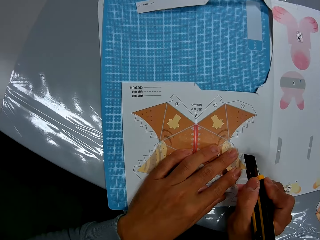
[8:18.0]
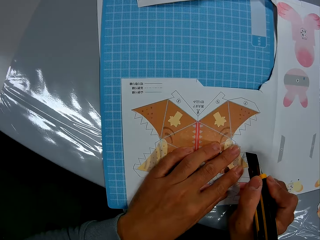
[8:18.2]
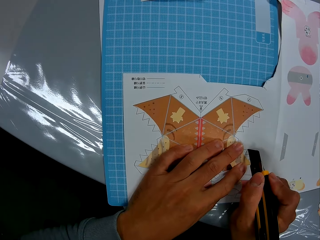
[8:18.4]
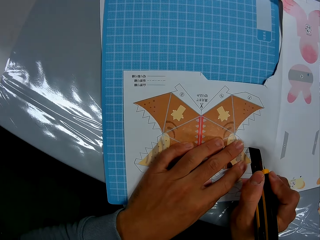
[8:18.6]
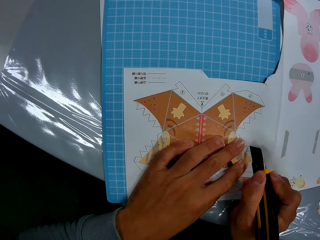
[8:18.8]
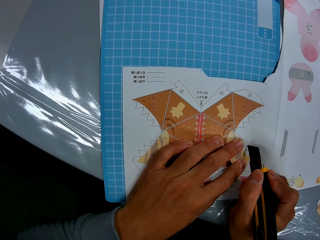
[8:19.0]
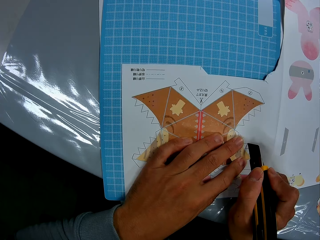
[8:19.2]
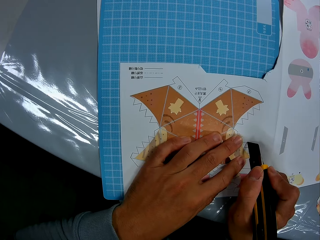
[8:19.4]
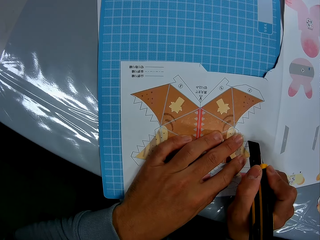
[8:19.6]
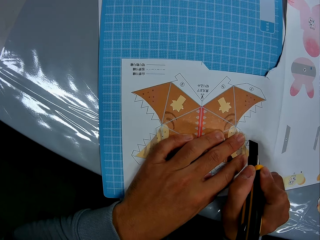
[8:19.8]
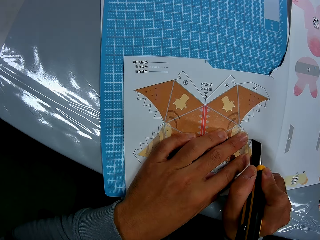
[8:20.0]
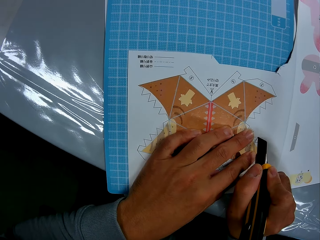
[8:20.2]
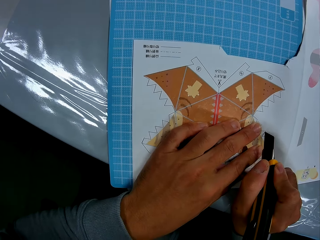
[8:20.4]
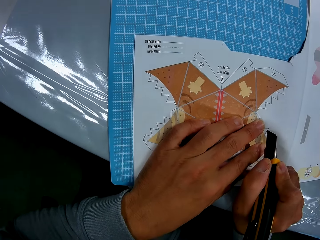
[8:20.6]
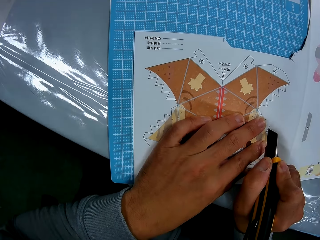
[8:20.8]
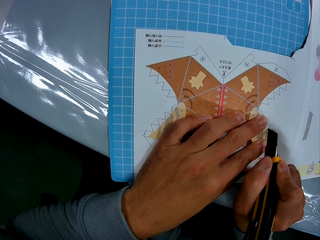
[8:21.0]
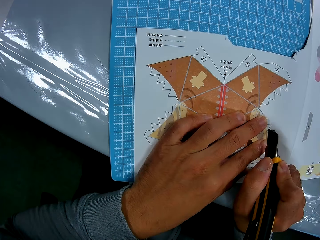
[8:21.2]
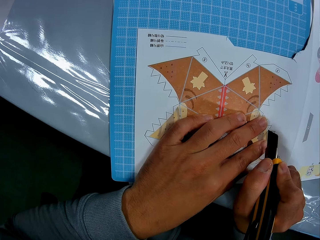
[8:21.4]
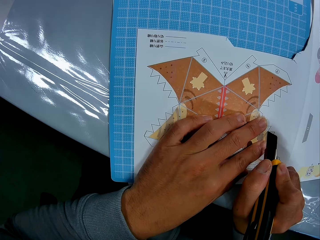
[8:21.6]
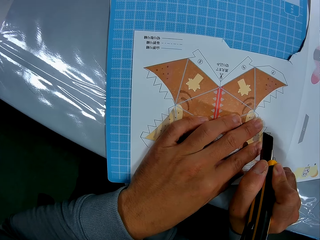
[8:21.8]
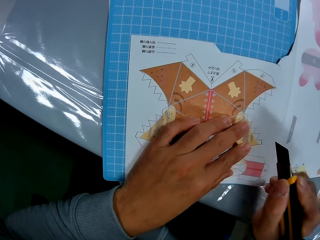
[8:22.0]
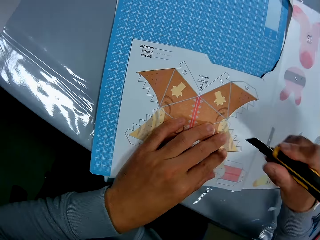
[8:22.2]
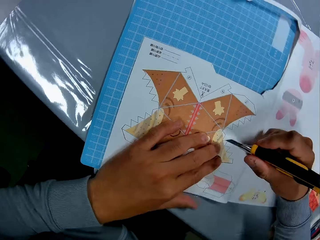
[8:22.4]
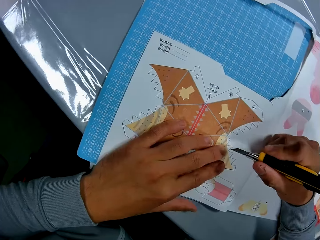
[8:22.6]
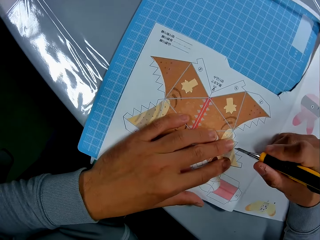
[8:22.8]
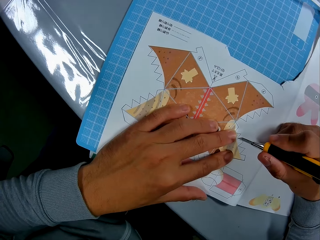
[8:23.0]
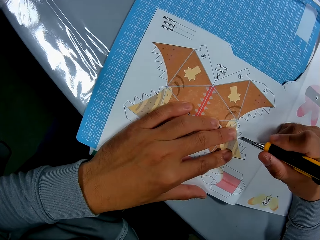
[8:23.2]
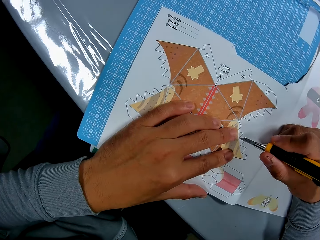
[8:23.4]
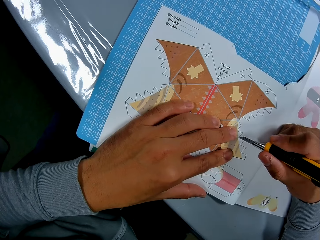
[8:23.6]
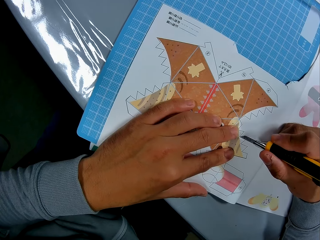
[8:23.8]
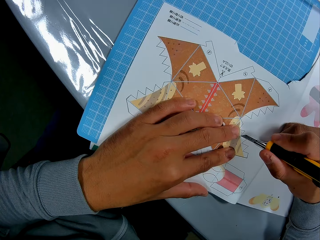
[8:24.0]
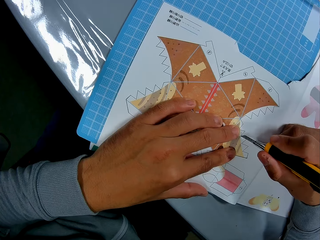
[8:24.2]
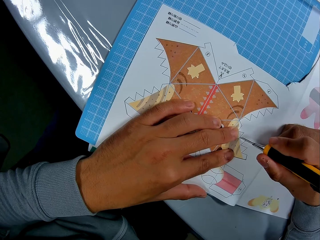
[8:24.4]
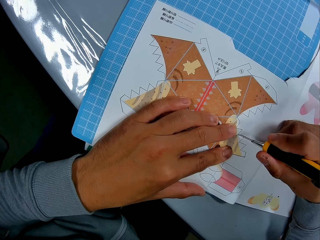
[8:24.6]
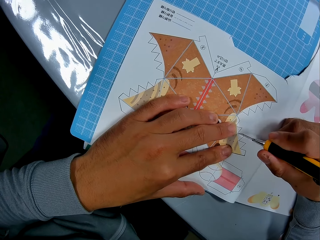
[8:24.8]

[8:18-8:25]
The camera wearer cuts through the leaf of the craft book with the utility knife.

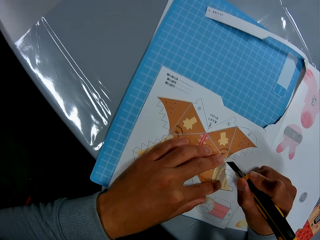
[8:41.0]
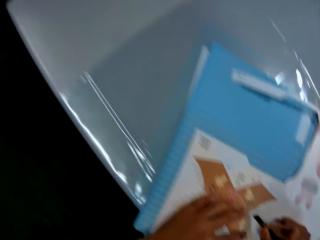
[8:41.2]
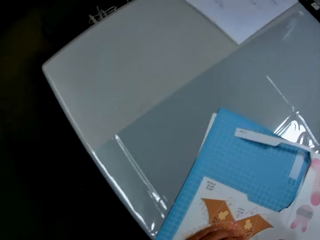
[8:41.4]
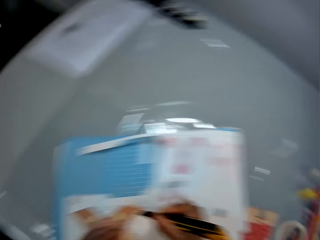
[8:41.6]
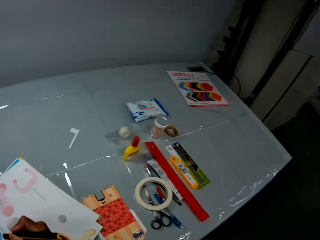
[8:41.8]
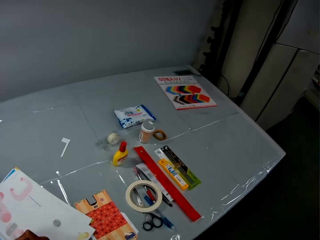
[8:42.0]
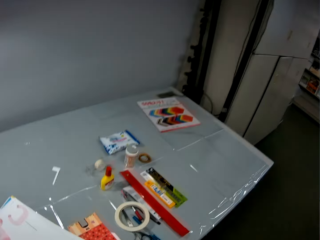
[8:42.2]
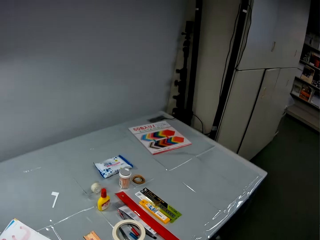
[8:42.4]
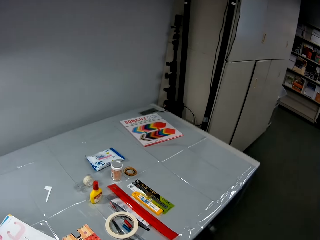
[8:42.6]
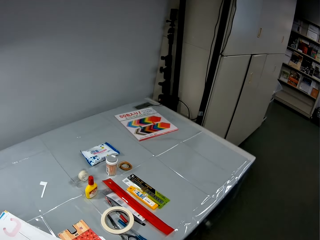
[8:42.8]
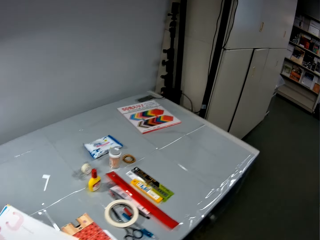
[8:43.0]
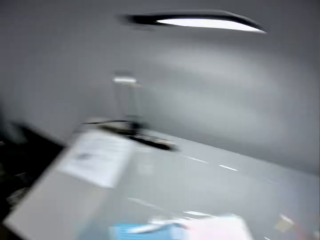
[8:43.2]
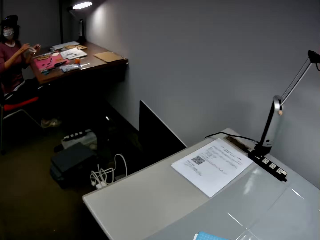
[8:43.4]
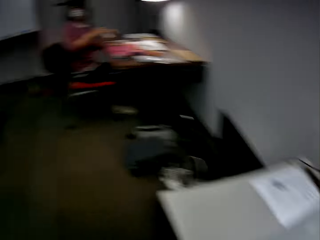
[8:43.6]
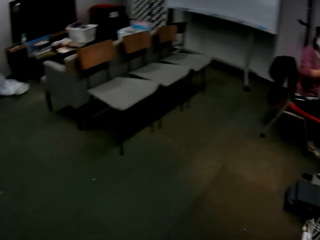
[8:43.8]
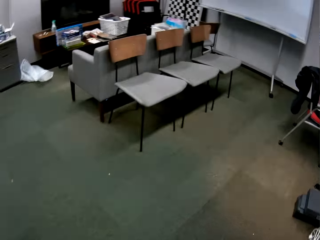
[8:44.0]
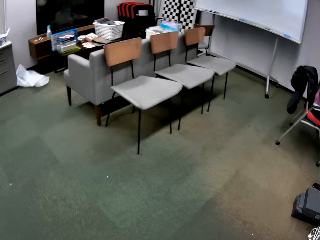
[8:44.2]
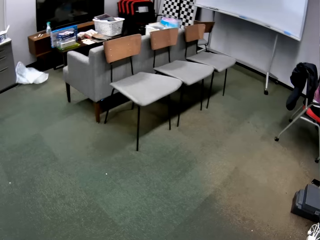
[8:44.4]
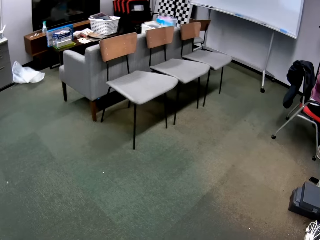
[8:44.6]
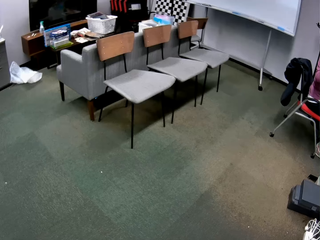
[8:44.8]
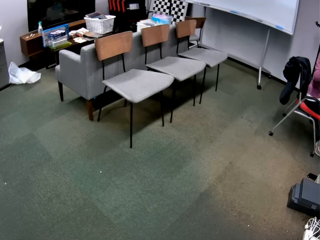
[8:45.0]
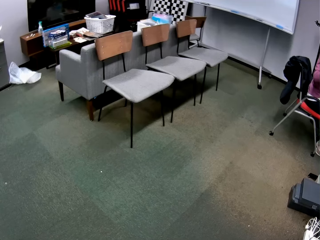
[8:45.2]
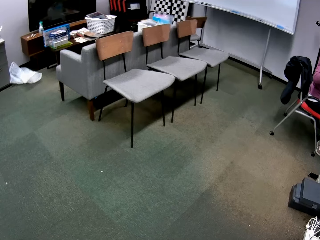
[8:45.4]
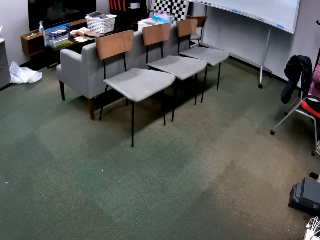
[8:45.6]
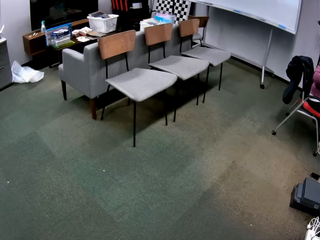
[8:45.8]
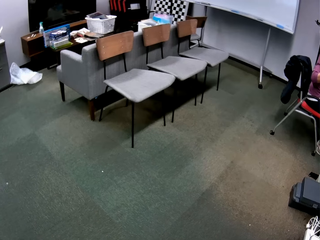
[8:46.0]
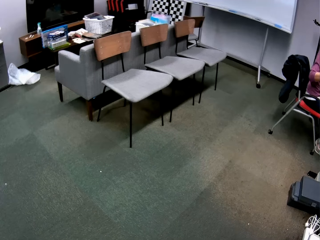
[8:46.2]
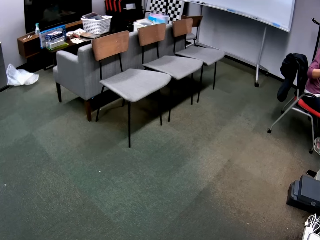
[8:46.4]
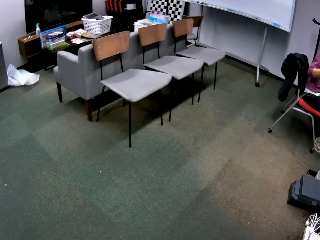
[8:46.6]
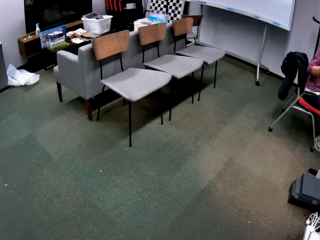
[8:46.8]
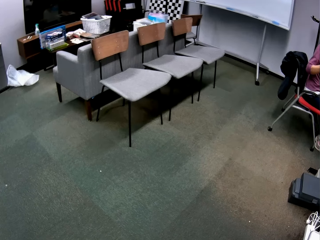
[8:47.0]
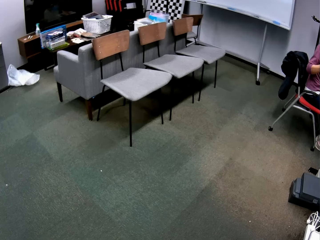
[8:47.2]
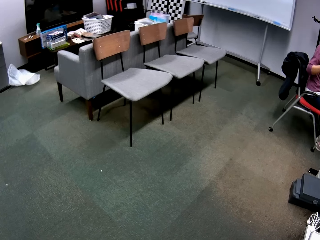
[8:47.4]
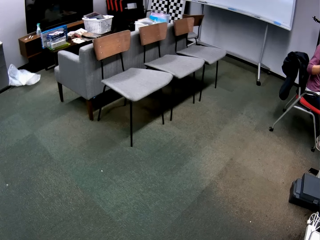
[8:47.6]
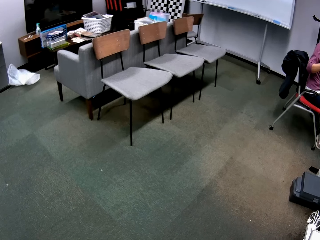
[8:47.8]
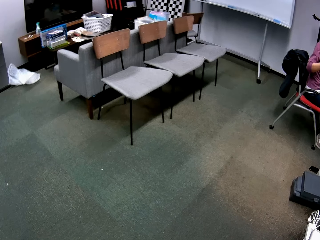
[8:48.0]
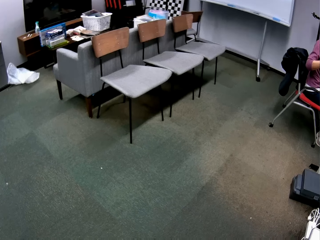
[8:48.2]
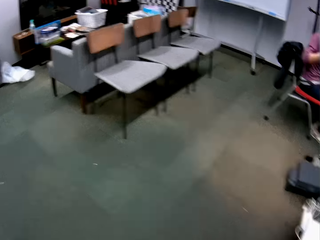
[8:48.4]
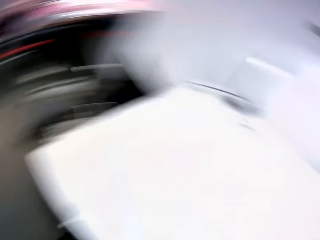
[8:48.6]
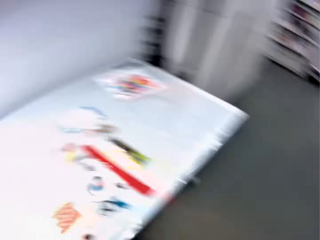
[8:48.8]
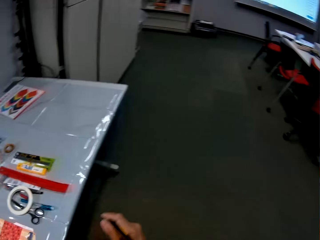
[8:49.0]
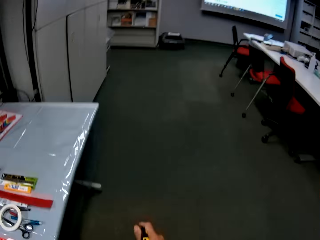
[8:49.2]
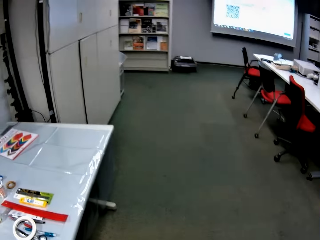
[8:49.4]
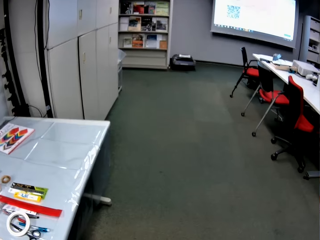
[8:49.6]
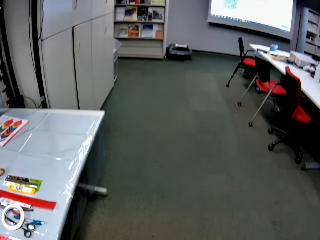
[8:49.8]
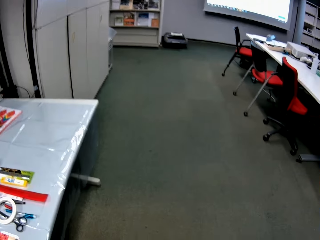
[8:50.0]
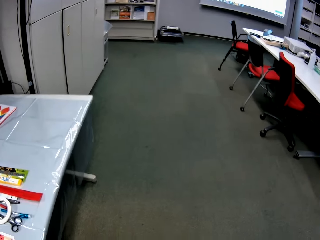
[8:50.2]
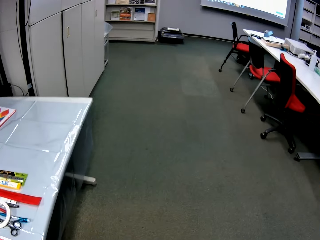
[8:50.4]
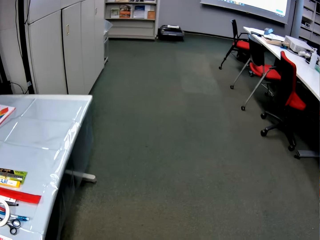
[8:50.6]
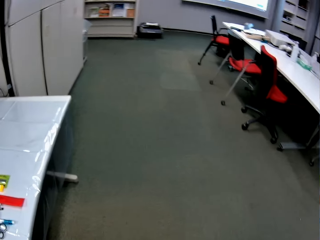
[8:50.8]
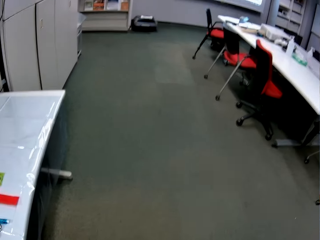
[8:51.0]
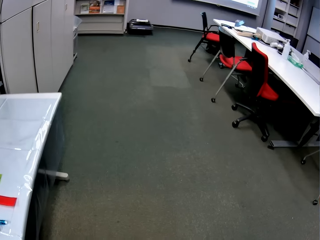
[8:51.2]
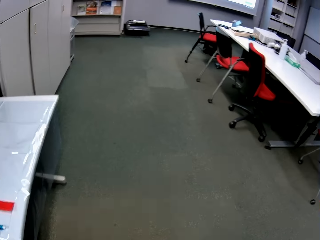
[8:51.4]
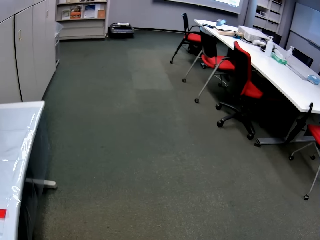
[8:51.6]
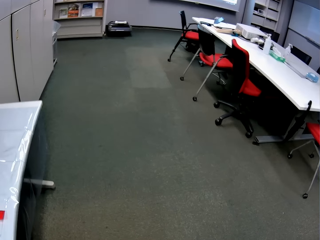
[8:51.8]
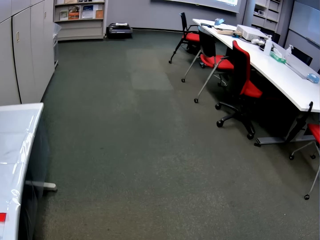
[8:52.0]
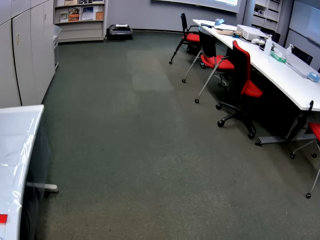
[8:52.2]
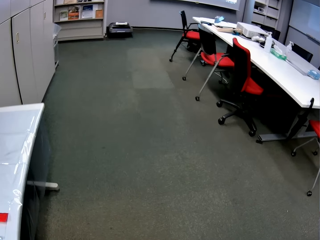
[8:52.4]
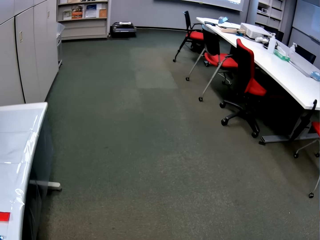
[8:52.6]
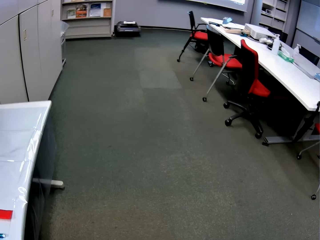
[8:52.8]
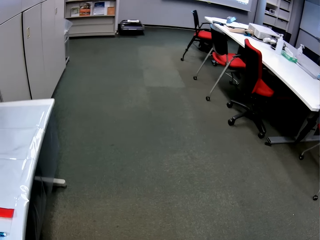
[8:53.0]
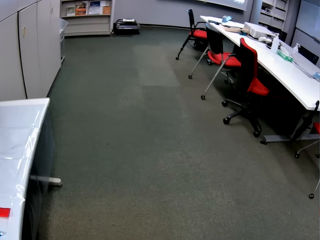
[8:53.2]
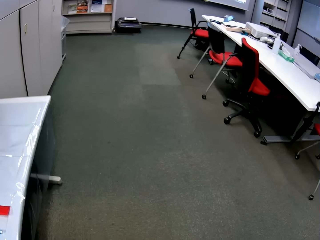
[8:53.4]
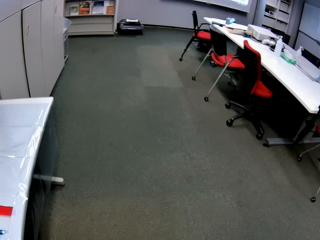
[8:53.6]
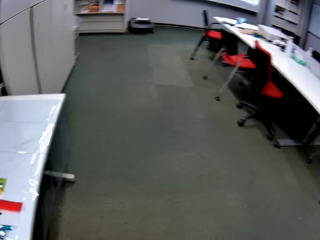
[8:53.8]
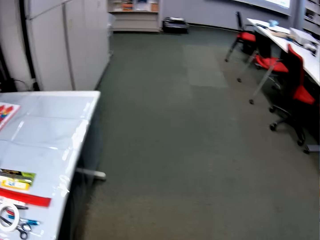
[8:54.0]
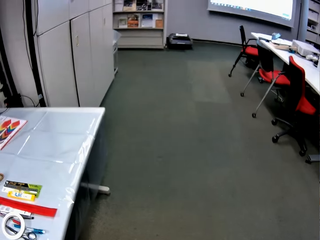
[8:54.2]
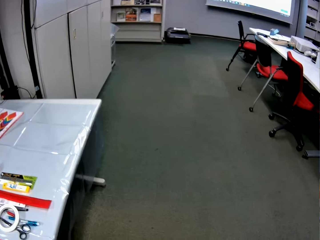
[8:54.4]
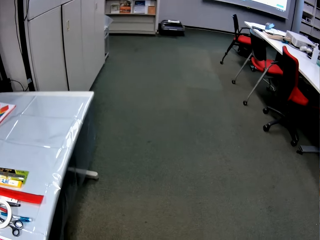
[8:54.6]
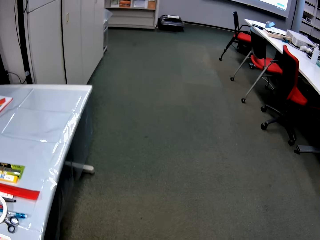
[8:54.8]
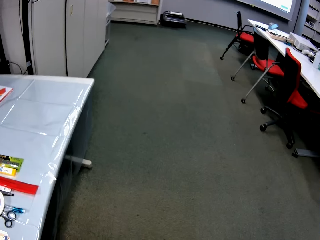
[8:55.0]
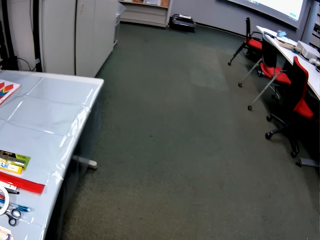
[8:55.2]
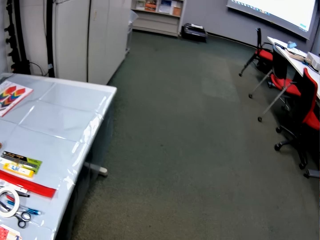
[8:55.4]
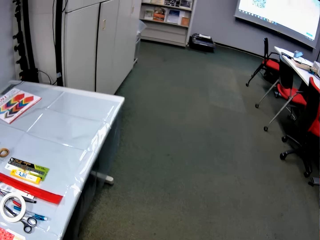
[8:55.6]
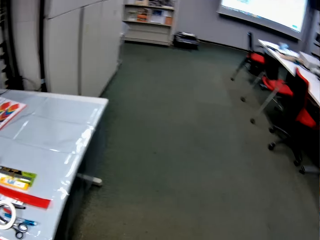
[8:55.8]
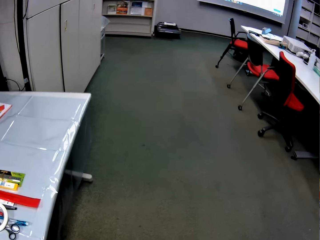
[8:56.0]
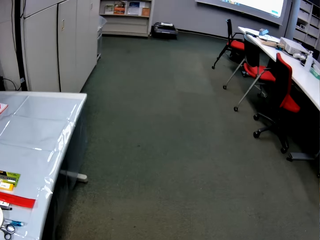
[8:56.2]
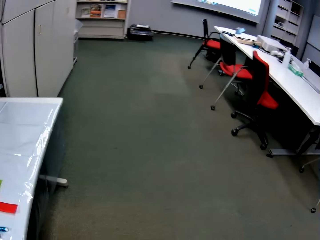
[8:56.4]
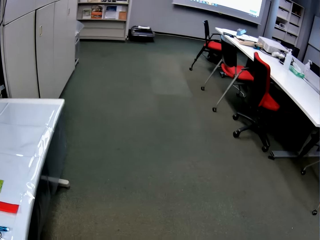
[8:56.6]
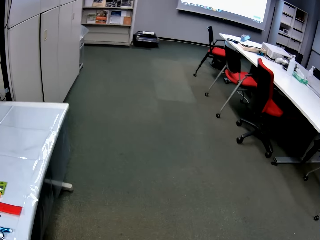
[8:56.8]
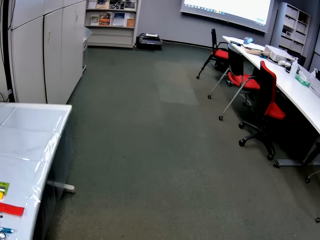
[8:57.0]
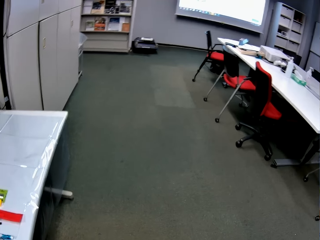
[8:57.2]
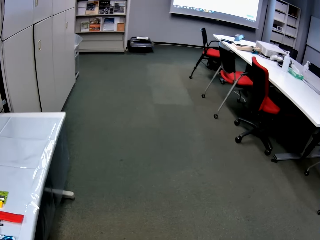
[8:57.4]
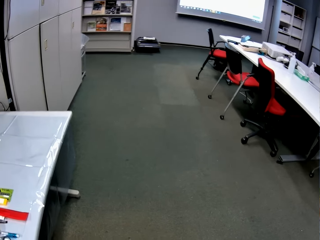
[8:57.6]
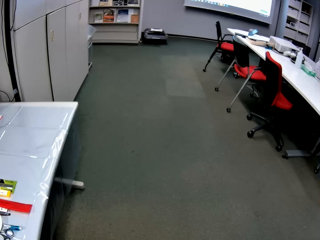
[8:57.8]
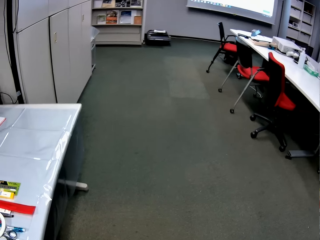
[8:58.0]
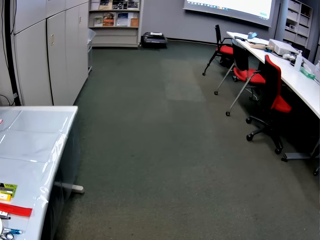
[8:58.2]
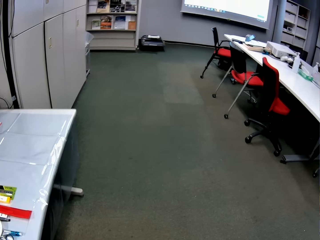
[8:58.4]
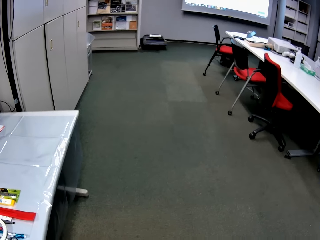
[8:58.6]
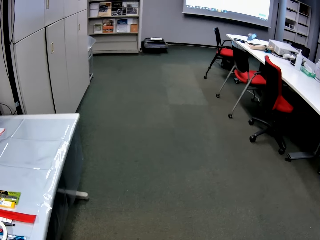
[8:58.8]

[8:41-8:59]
The camera wearer interacts with a worker in the room. They look around the room. The worker talks to the camera wearer. The camera wearer talks to the worker.
